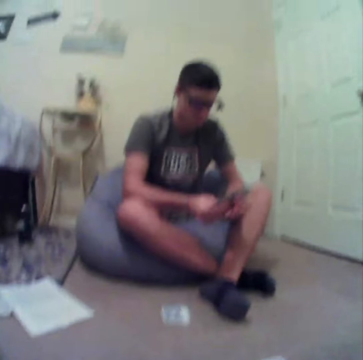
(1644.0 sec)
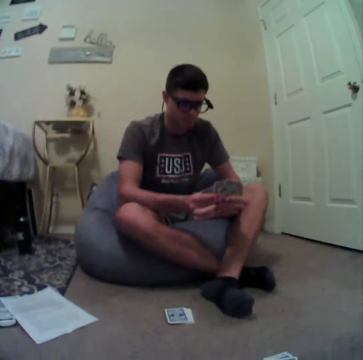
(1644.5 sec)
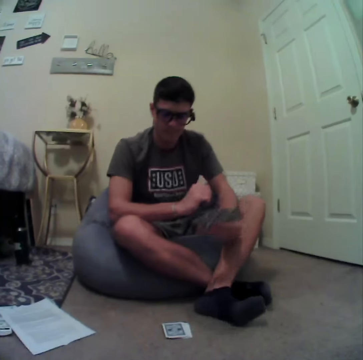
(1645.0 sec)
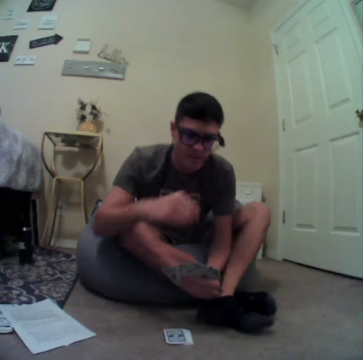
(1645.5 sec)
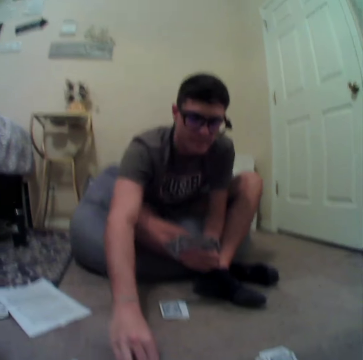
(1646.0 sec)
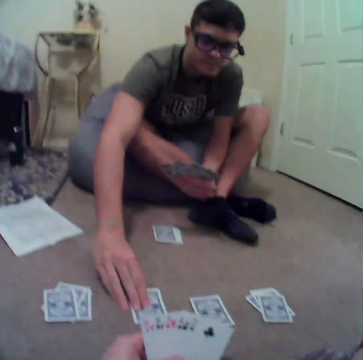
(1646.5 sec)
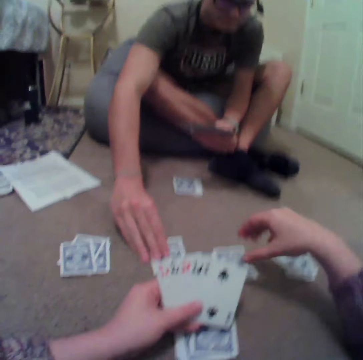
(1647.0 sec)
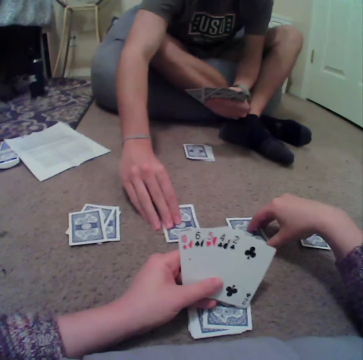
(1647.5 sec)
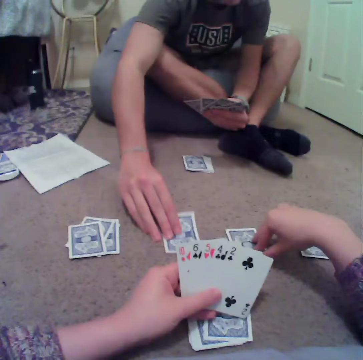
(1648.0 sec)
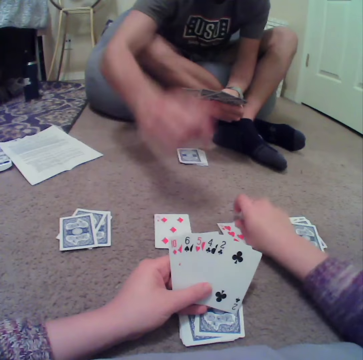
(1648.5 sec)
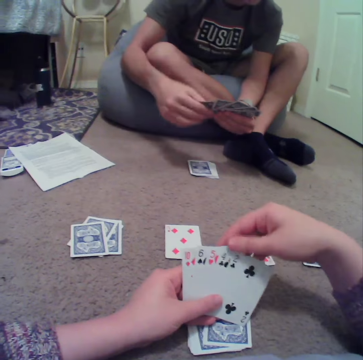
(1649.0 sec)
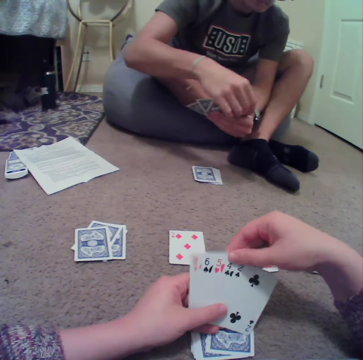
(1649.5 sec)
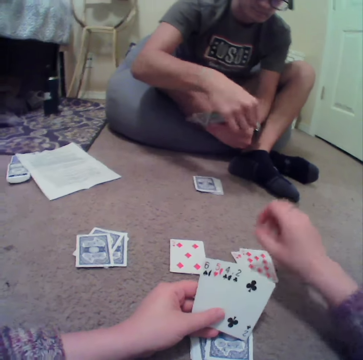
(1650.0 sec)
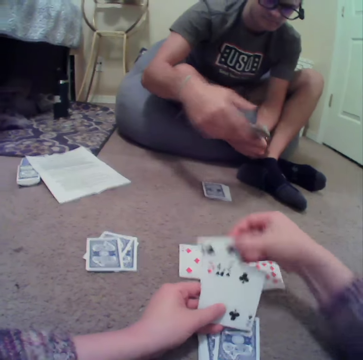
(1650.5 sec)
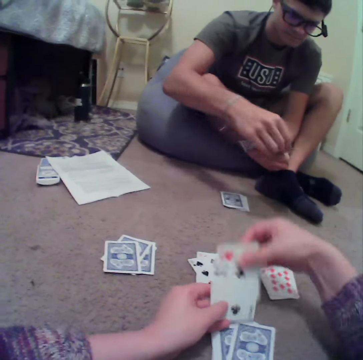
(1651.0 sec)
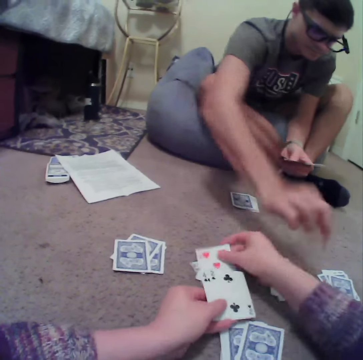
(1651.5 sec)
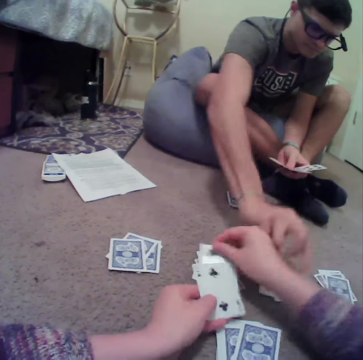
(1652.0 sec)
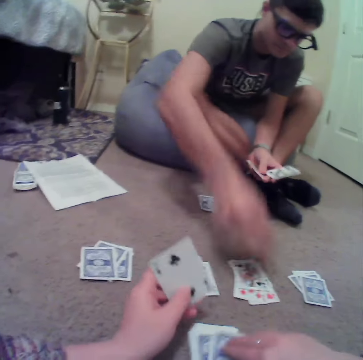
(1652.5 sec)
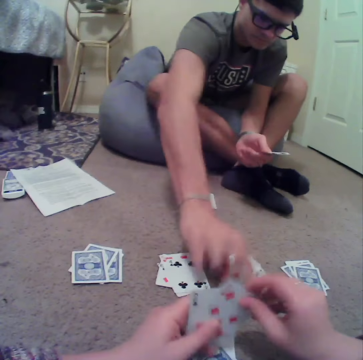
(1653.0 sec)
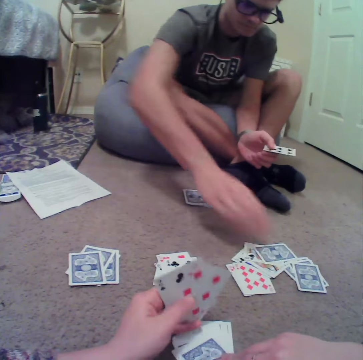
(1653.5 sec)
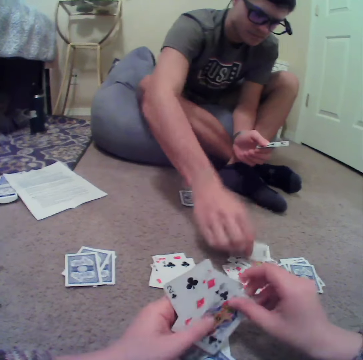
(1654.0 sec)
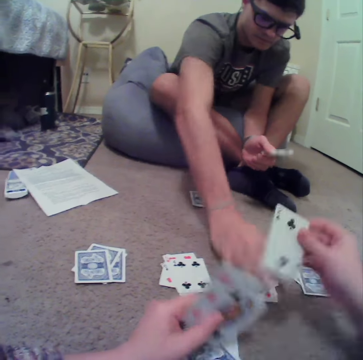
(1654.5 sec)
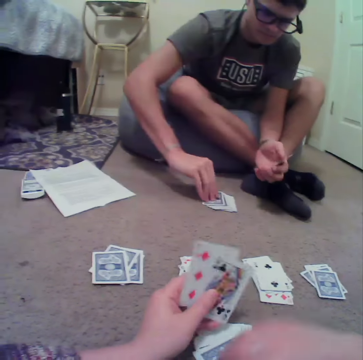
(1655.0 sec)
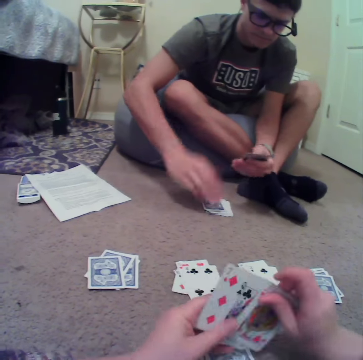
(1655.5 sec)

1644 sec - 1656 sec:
A man picks up a card. The man turns the card over. The camera wearer turns the card over. They drop the cards on the floor. The man drops the cards on the floor.

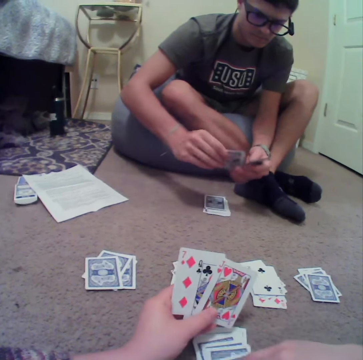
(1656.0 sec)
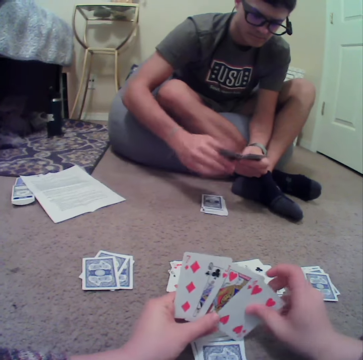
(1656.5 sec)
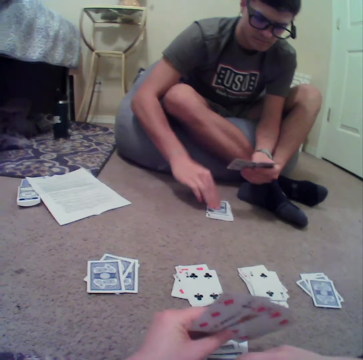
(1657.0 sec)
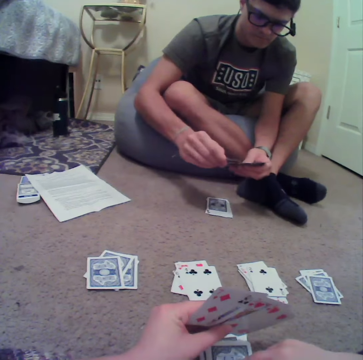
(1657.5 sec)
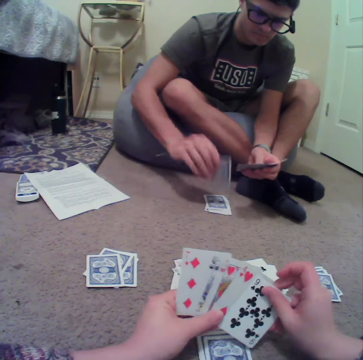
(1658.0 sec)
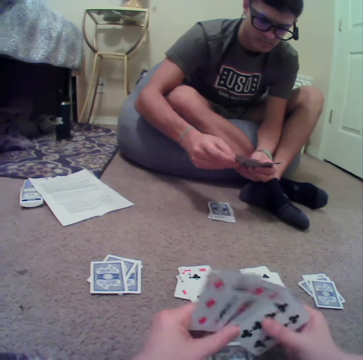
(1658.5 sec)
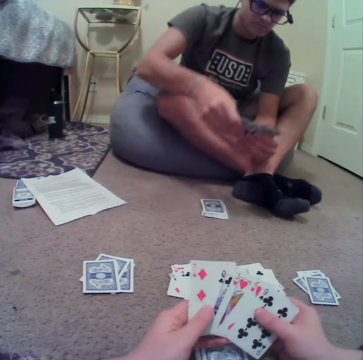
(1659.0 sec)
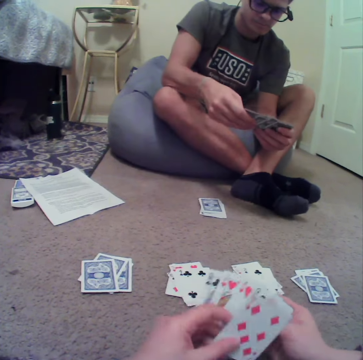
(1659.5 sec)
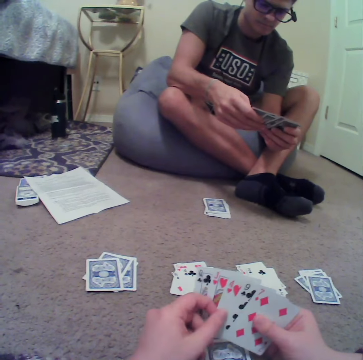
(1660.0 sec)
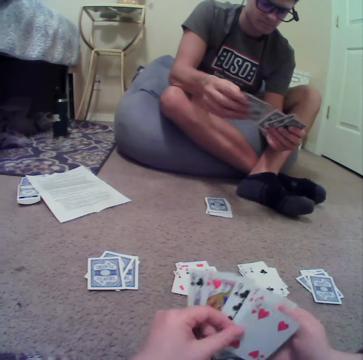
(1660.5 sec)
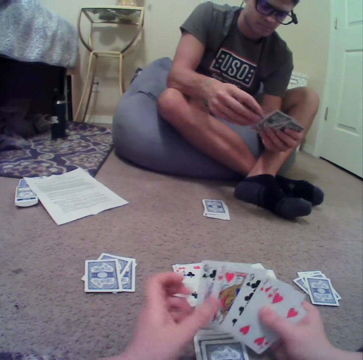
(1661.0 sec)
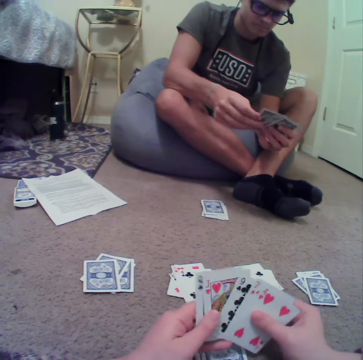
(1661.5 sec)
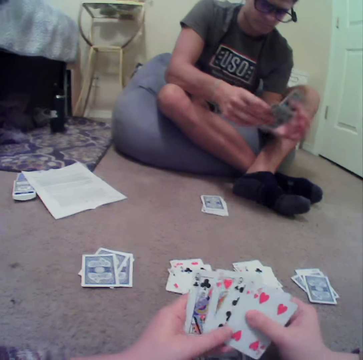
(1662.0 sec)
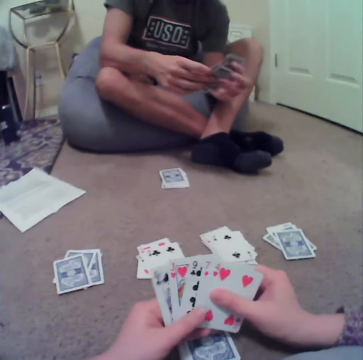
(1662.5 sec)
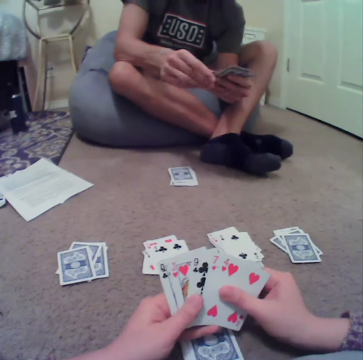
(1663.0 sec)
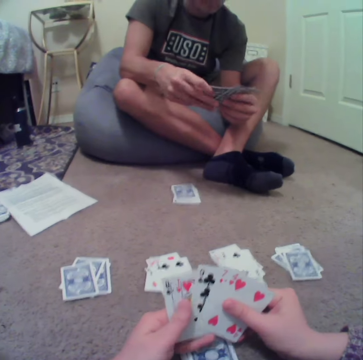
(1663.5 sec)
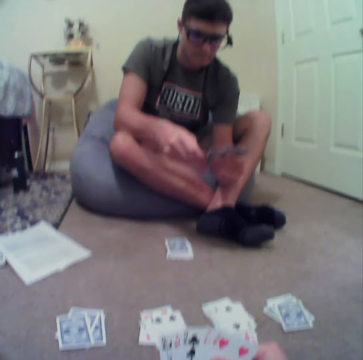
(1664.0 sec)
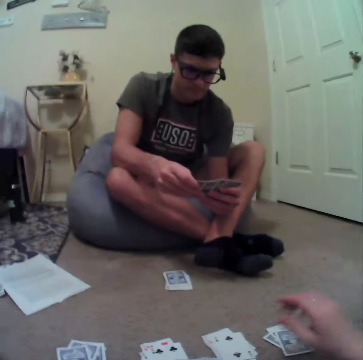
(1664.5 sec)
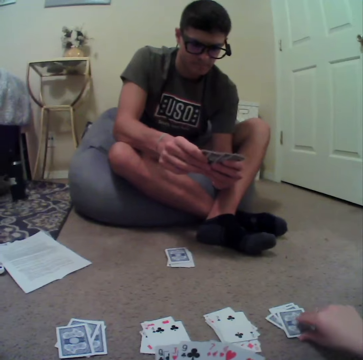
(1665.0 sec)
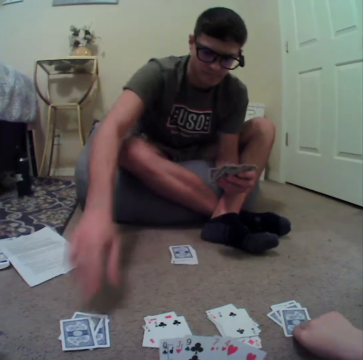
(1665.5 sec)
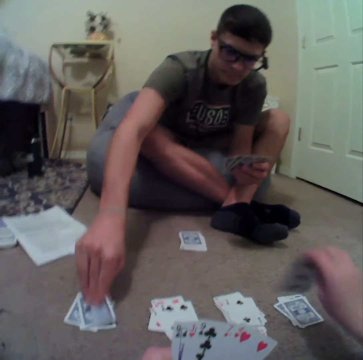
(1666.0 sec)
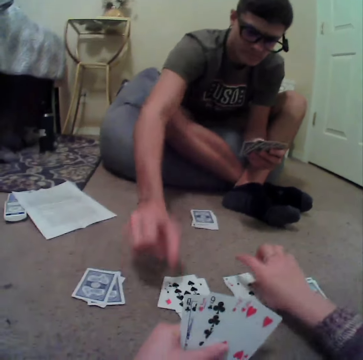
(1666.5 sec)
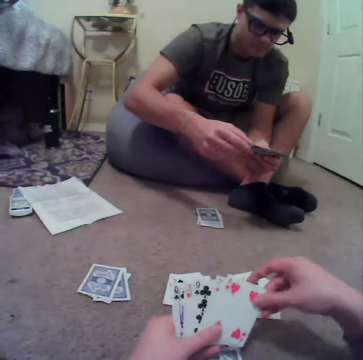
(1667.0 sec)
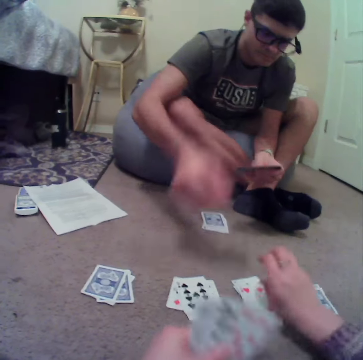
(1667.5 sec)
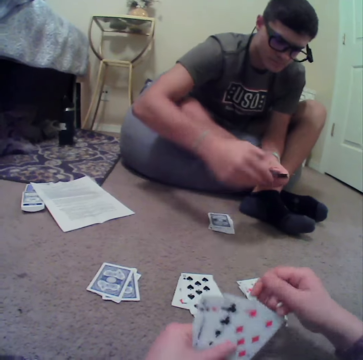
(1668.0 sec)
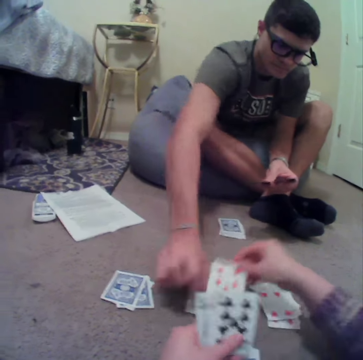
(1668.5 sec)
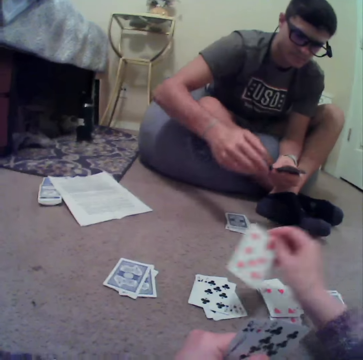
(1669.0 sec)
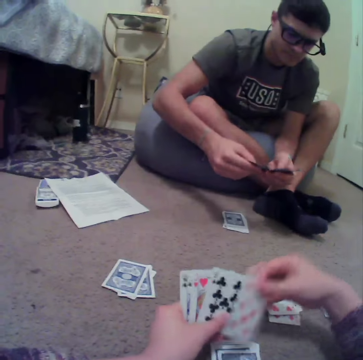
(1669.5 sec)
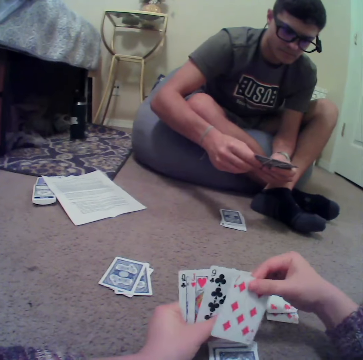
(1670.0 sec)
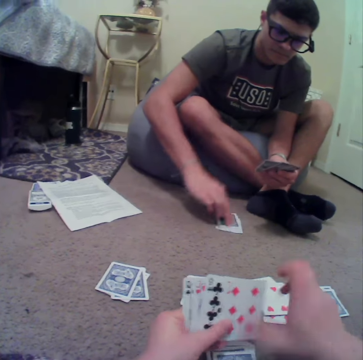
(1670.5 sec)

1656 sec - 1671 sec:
The man picks up the cards. The camera wearer picks up the cards. The man aligns the cards. The camera wearer aligns the cards. They pick up the card. The man picks up the card and places the cards down. The camera wearer turns the card over and drops the cards on the floor.

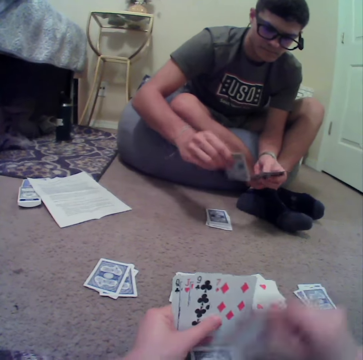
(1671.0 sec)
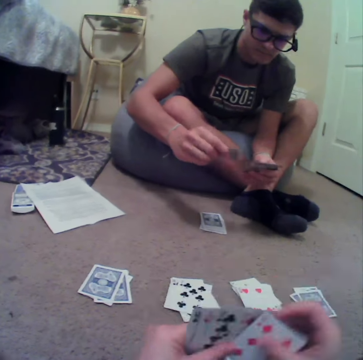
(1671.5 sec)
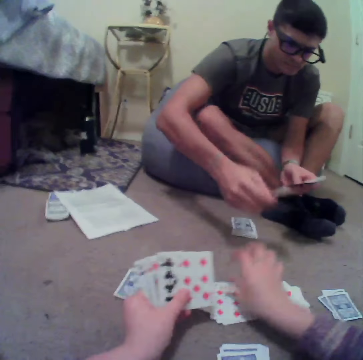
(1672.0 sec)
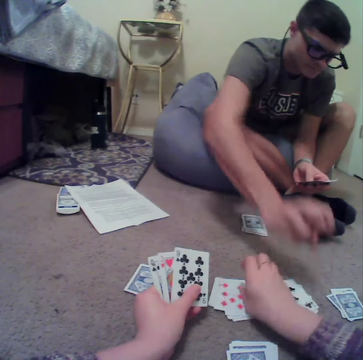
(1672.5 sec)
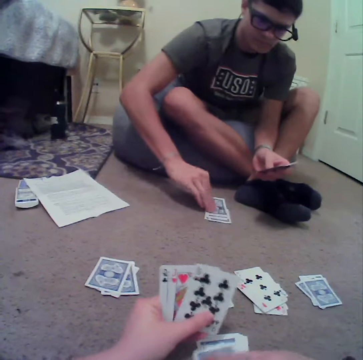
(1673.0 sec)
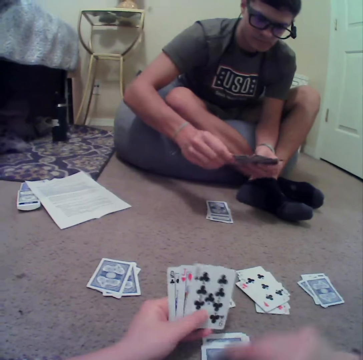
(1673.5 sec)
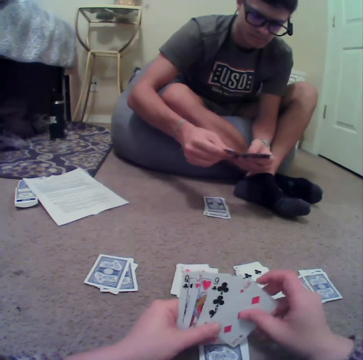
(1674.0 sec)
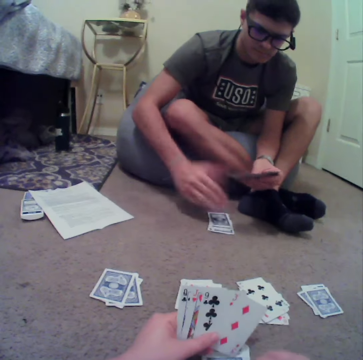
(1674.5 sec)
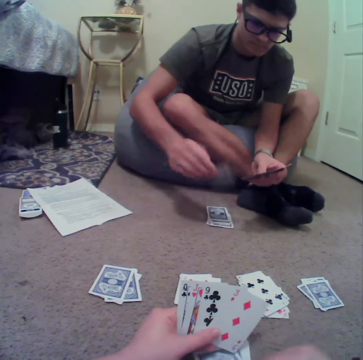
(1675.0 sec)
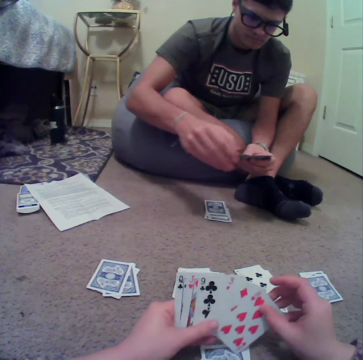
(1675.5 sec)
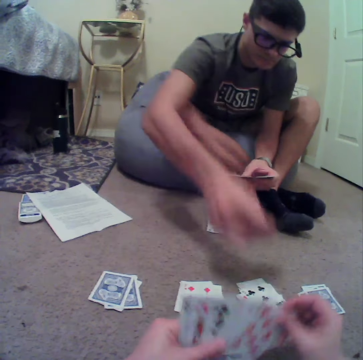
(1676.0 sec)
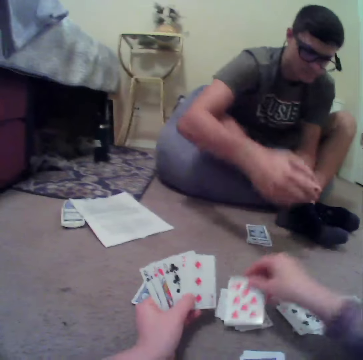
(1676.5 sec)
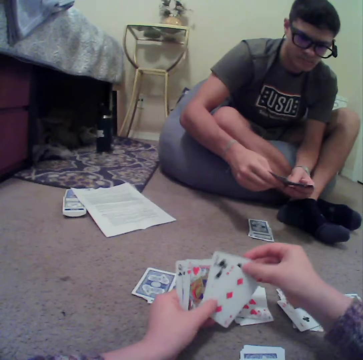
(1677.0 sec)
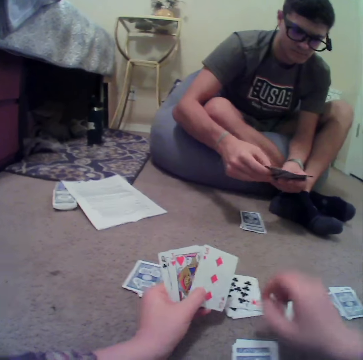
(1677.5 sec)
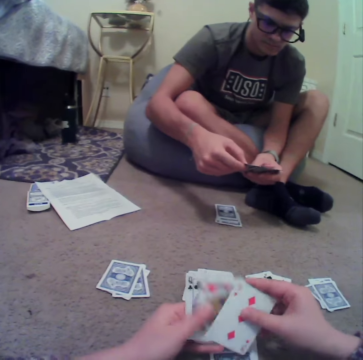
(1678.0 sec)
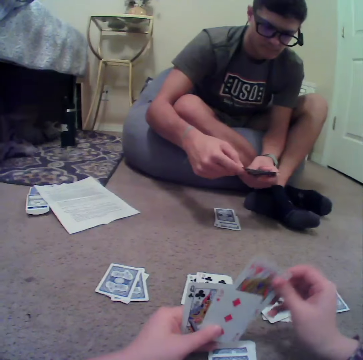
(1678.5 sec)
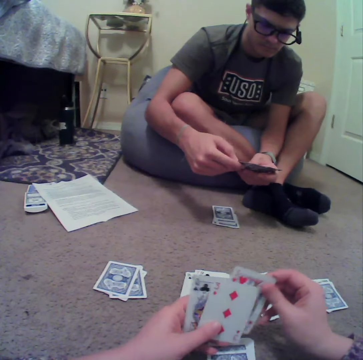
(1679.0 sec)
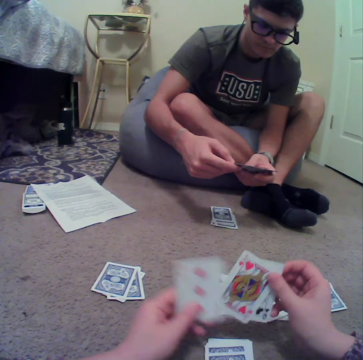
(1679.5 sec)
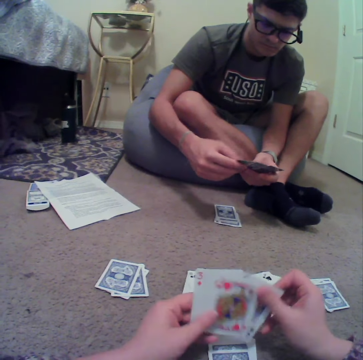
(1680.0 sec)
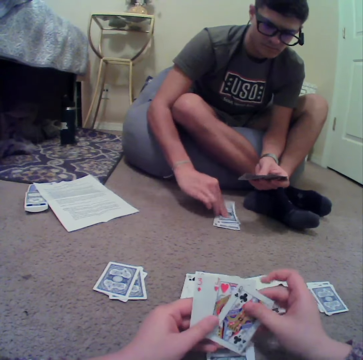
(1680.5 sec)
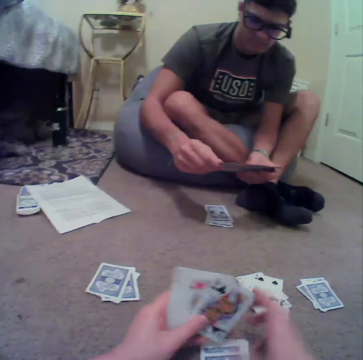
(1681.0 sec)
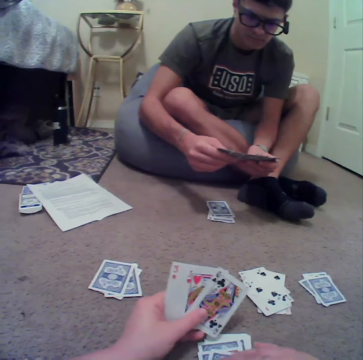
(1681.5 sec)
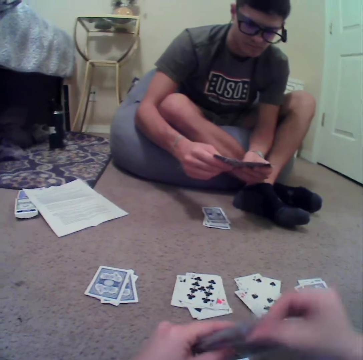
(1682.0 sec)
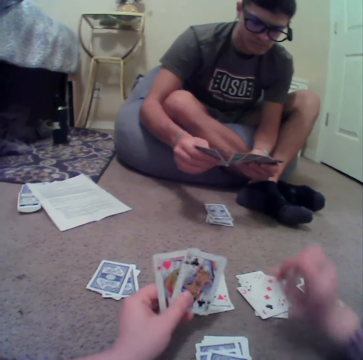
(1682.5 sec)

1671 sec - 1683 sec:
The man picks up the card. The camera wearer places the card down. The man places the cards down and picks up the cards. The camera wearer picks up the card, aligns the cards, and places the cards down. The man aligns the cards and picks up the cards.
